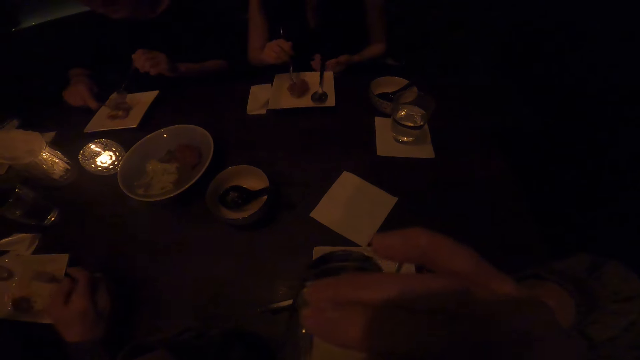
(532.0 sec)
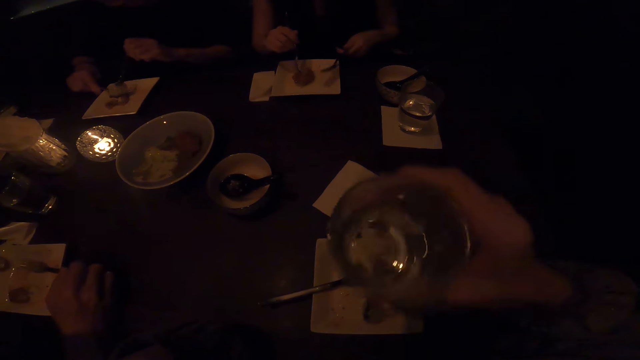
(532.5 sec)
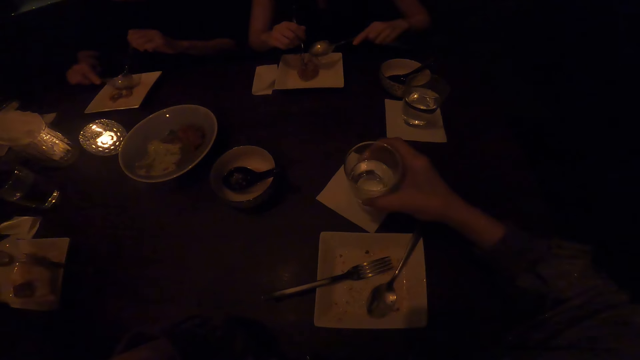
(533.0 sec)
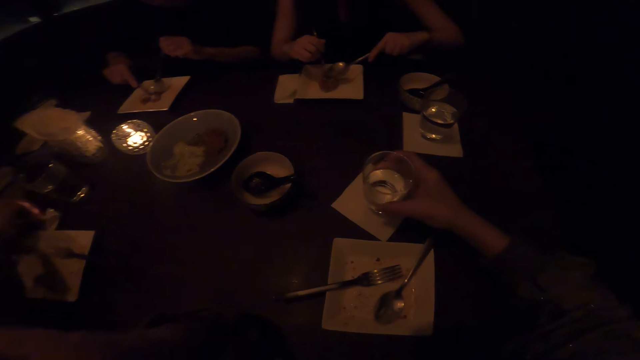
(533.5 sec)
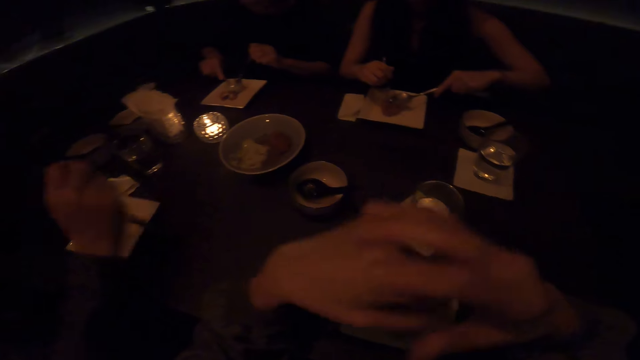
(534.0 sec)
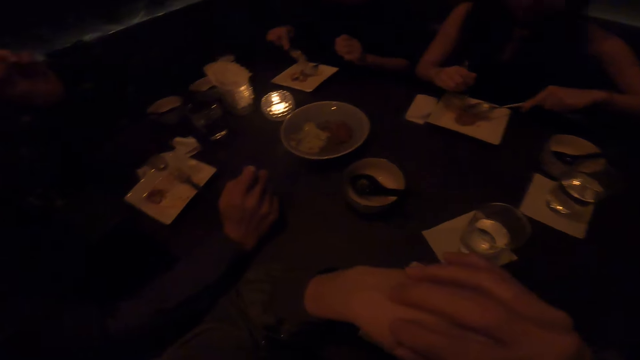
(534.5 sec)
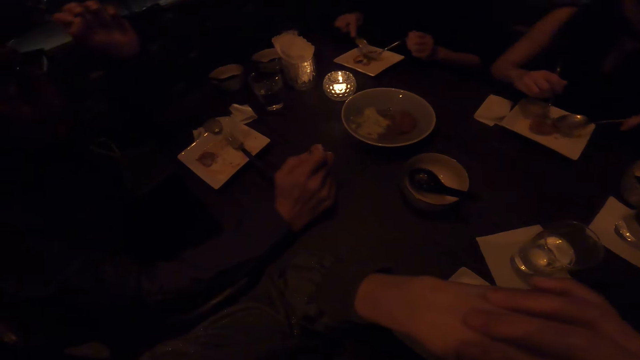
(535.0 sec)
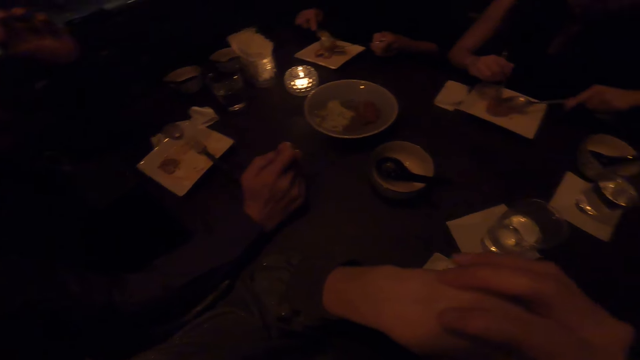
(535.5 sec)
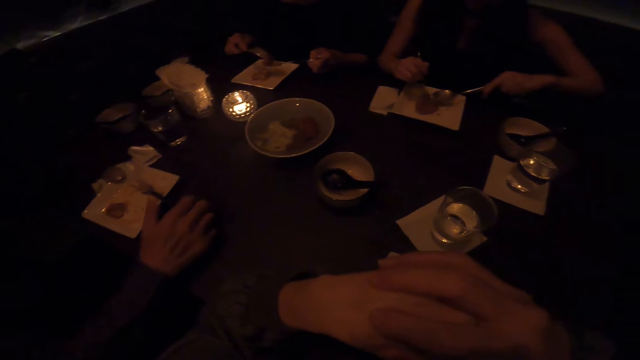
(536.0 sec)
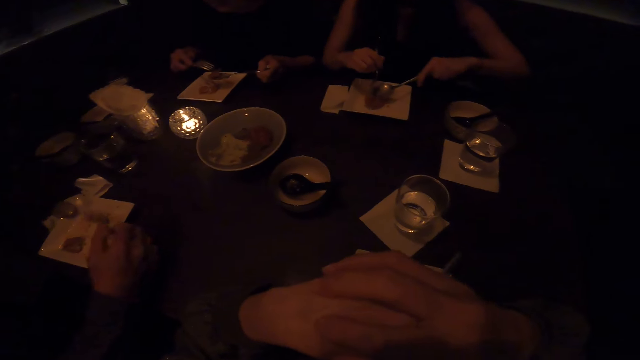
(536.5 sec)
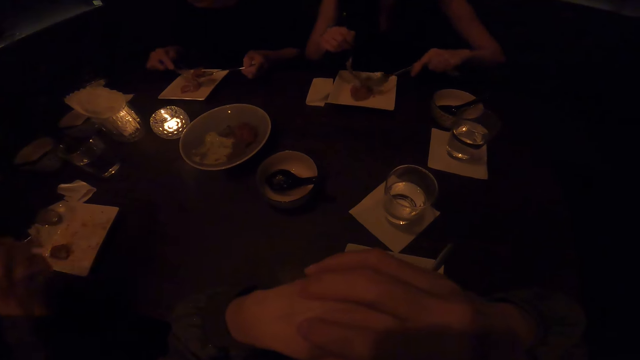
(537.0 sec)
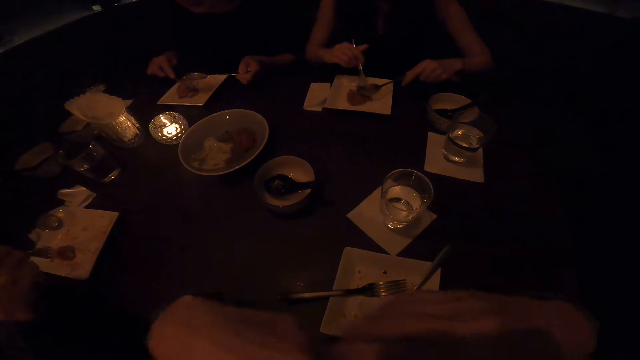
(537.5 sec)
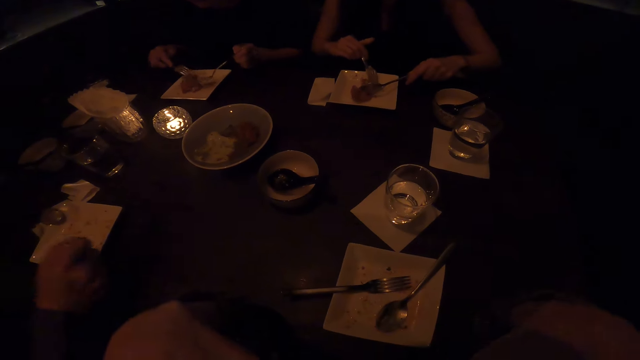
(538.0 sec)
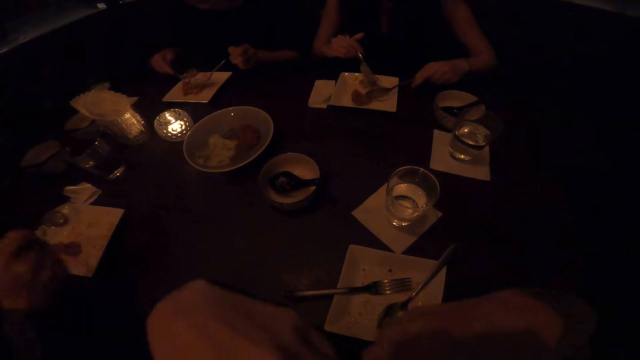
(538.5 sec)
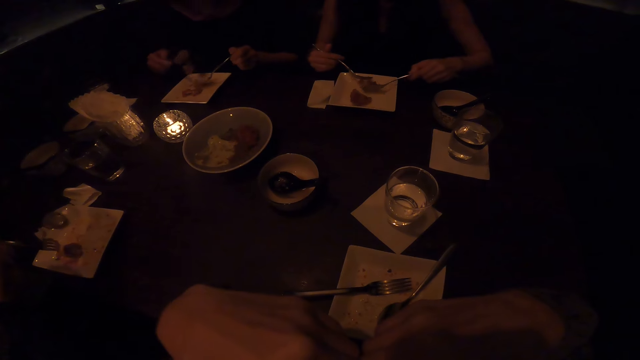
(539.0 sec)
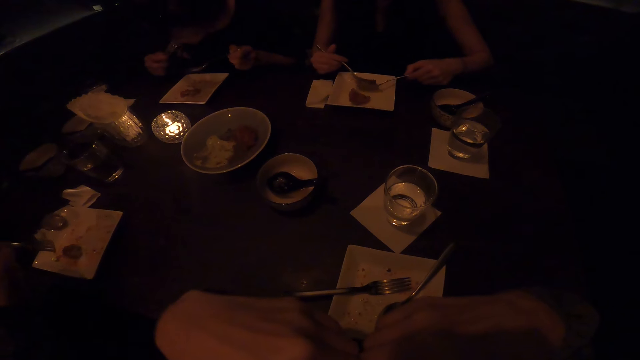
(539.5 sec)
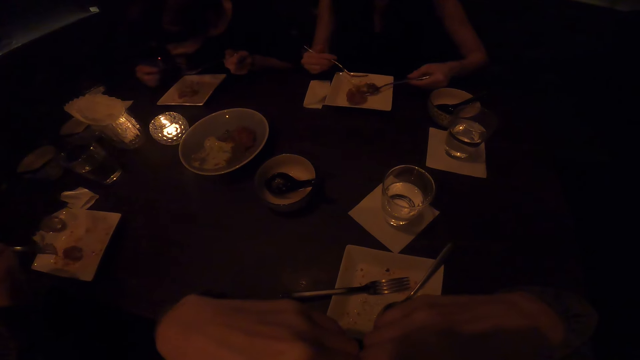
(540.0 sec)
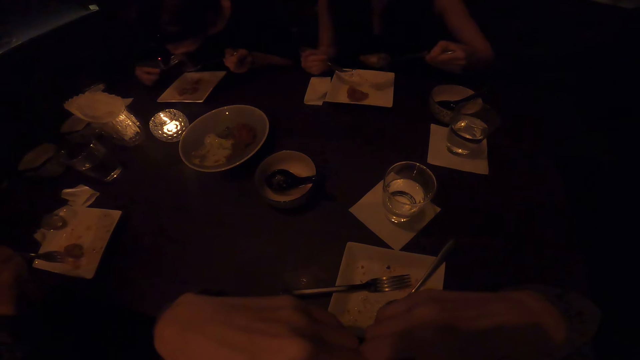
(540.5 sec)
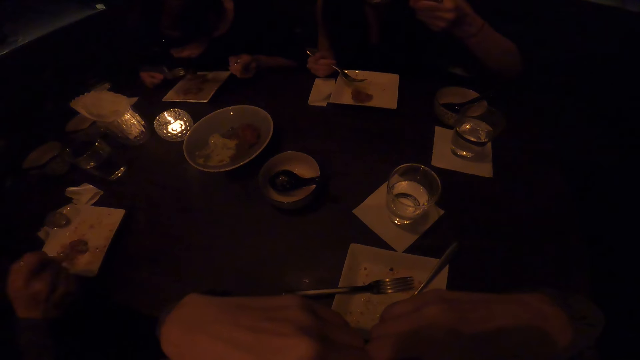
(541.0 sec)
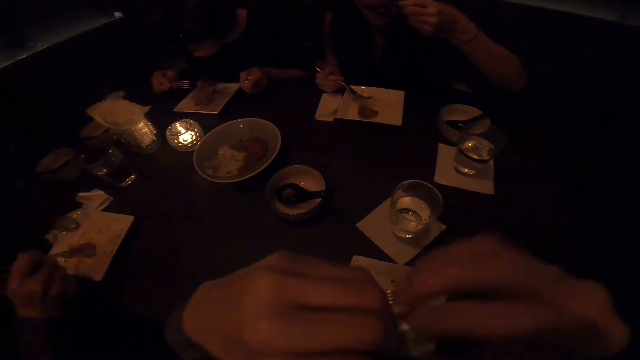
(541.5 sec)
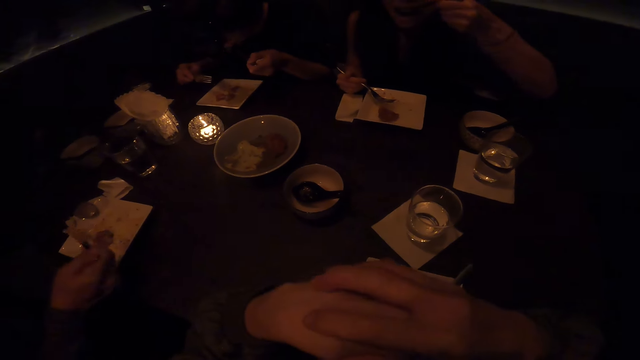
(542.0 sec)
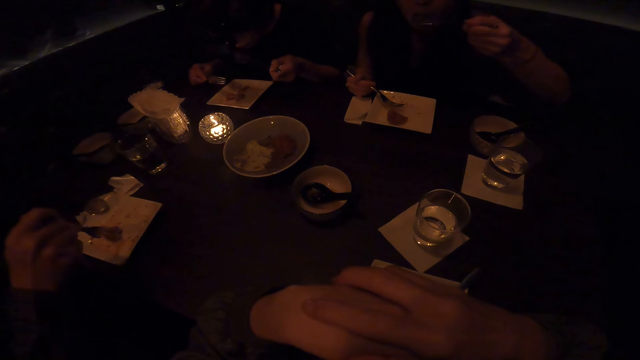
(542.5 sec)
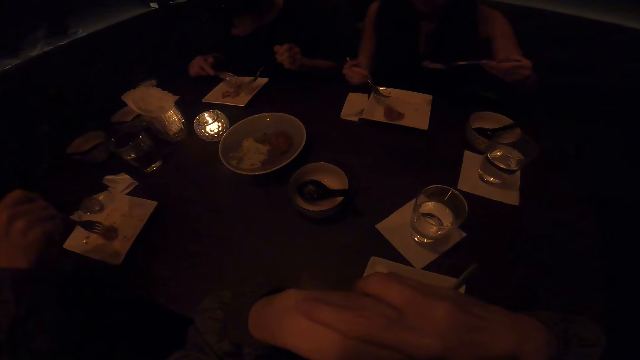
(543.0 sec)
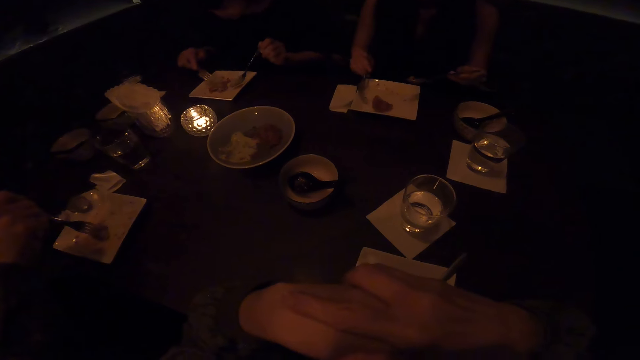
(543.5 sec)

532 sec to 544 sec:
The camera wearer drinks water. She puts the glass of water on the table. She moves her hands. She puts both her hands together.

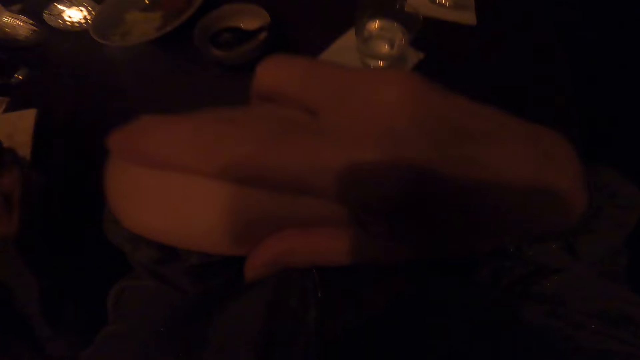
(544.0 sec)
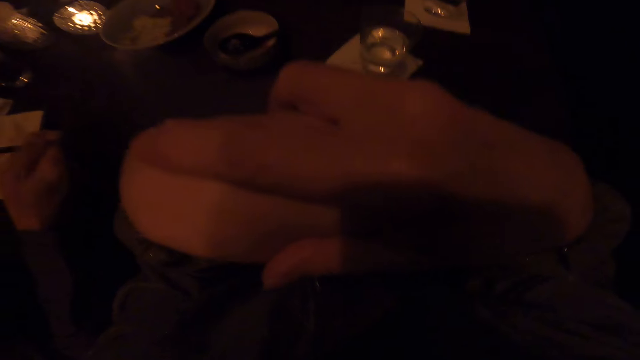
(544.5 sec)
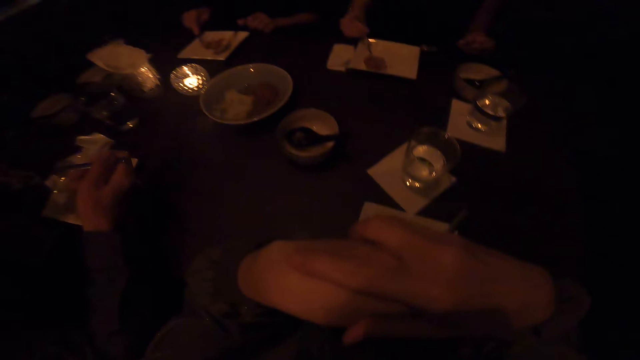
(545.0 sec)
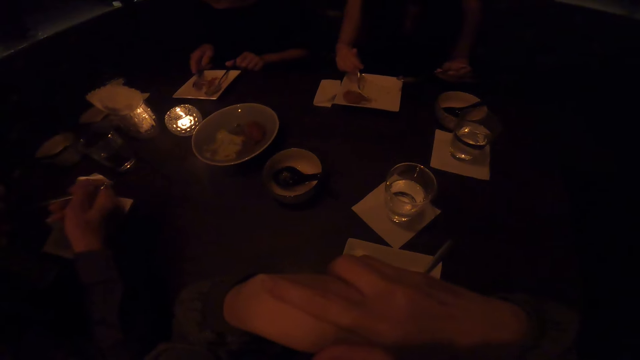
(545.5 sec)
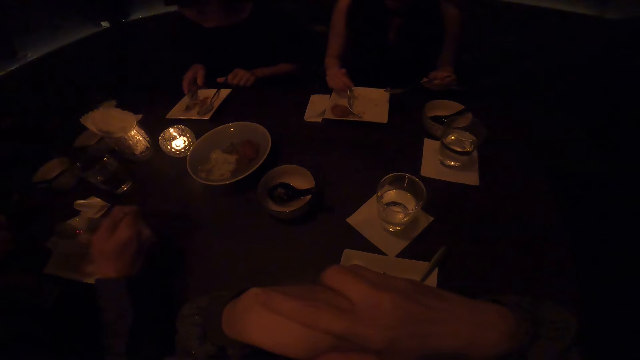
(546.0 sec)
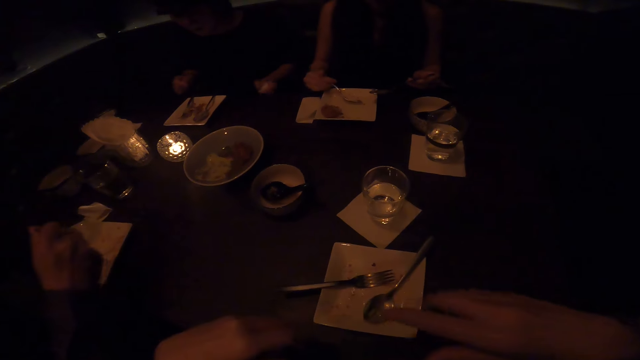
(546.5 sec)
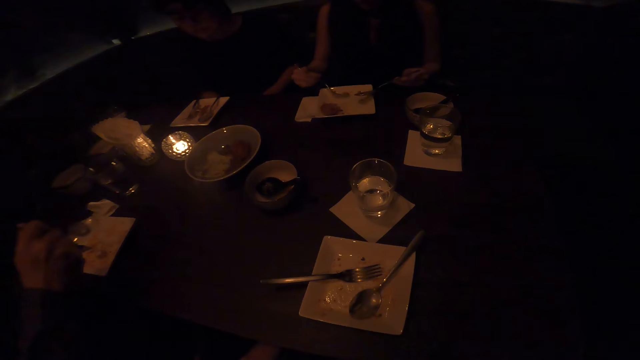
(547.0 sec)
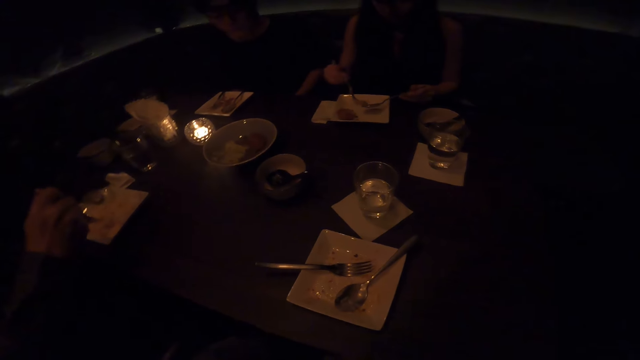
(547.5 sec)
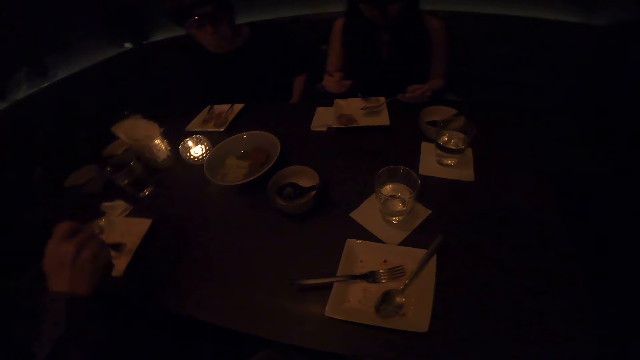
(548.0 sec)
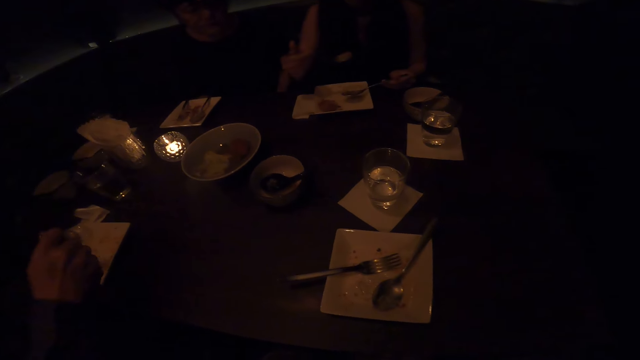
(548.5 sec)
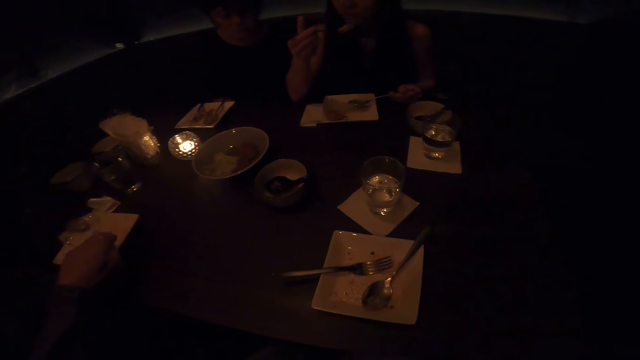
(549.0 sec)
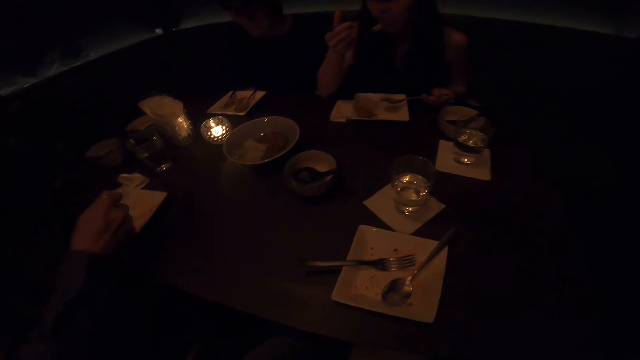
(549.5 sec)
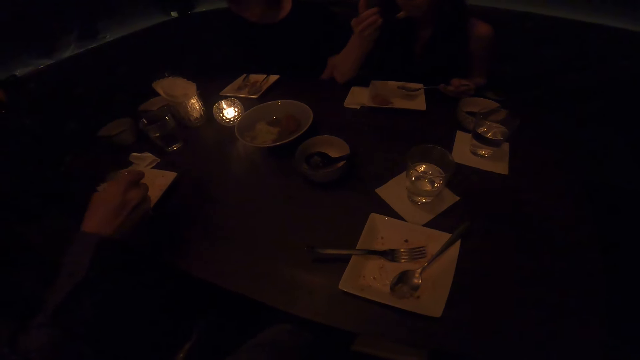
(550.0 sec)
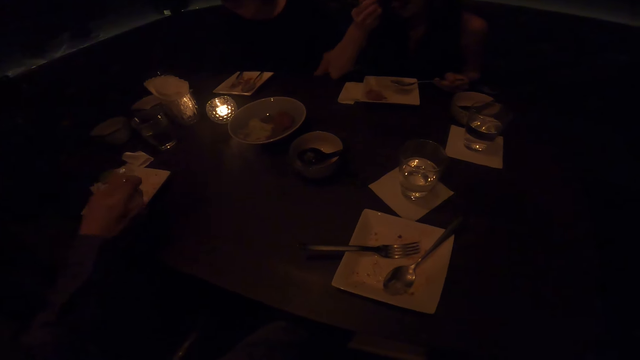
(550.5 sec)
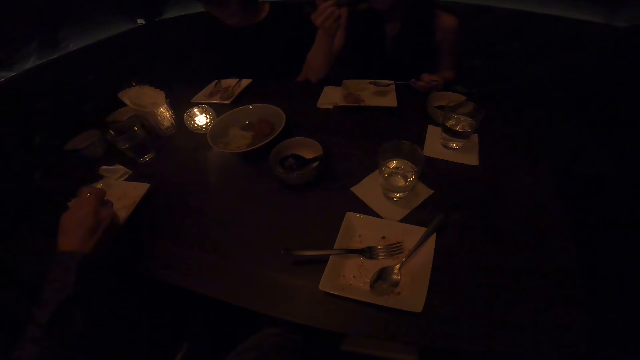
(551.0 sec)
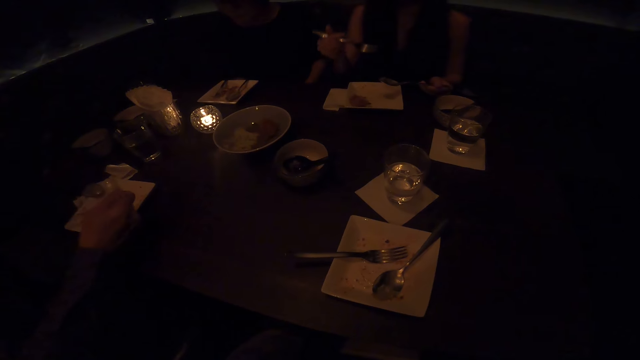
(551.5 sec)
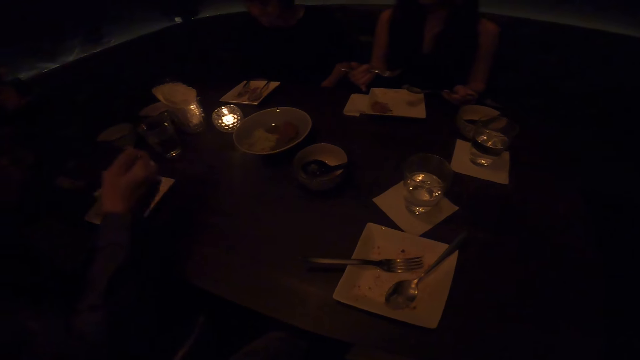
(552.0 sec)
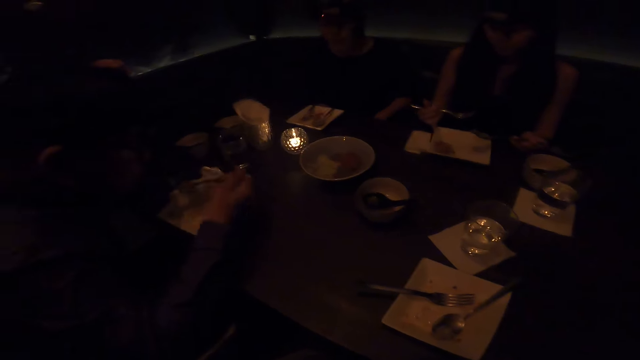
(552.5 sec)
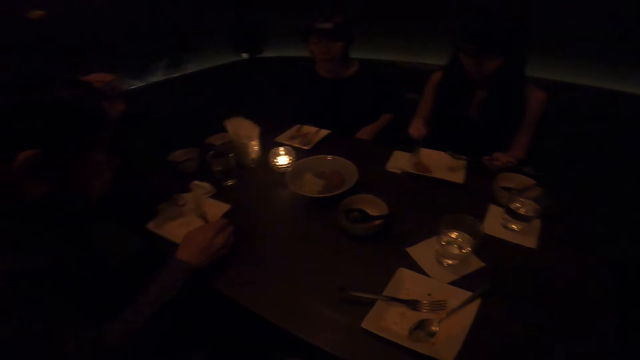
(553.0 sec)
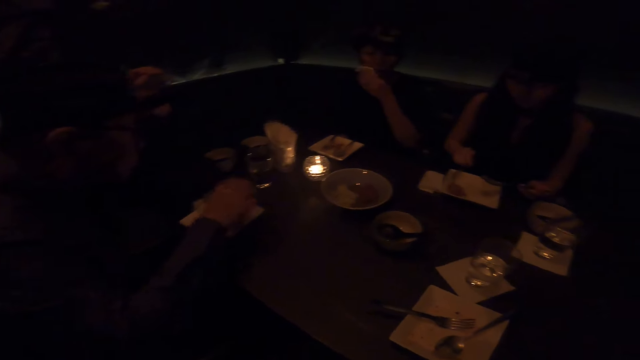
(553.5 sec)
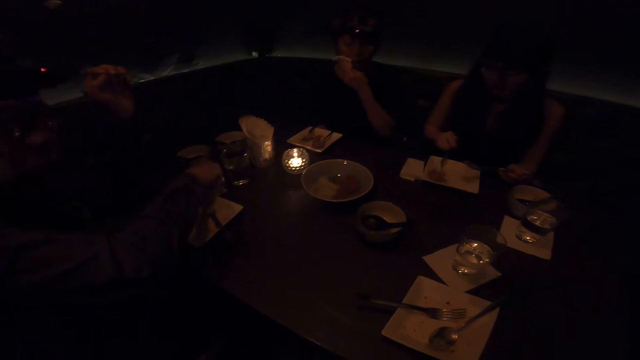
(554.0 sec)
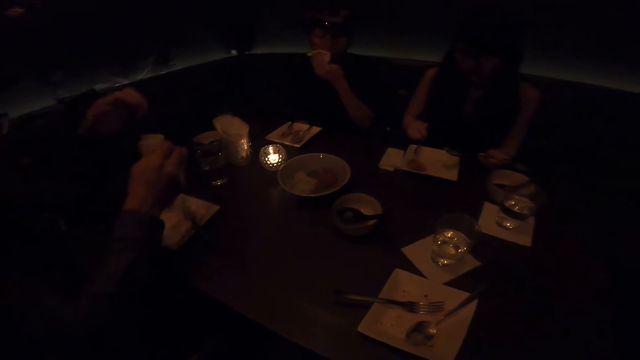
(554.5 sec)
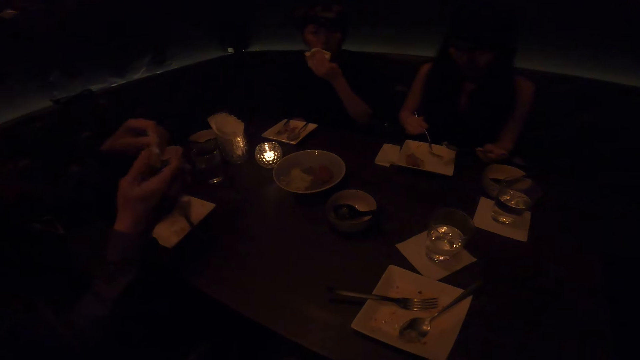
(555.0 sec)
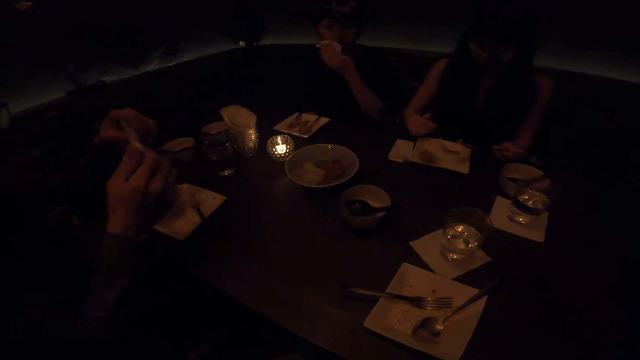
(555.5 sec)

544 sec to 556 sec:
The camera wearer looks around the table. They converse with colleagues.
